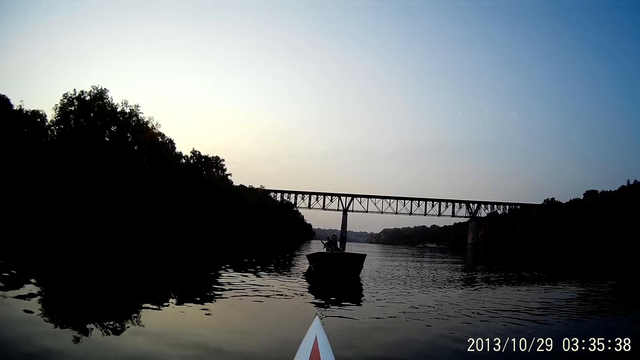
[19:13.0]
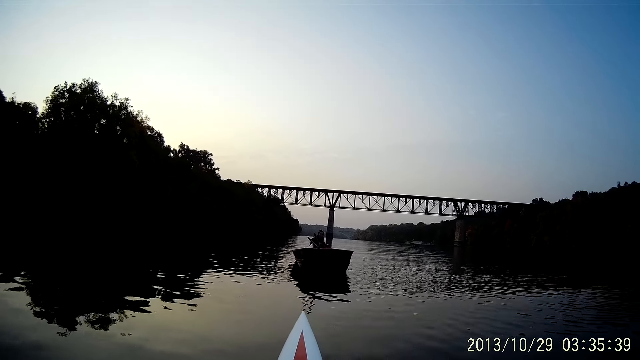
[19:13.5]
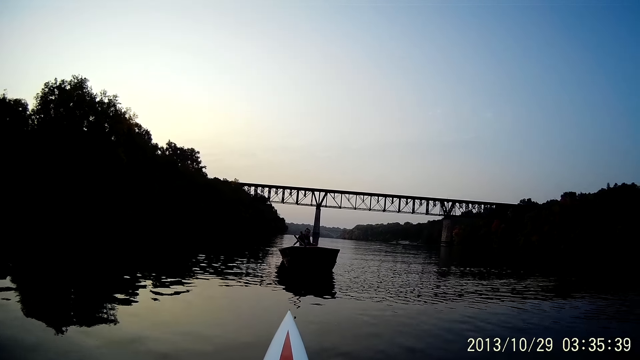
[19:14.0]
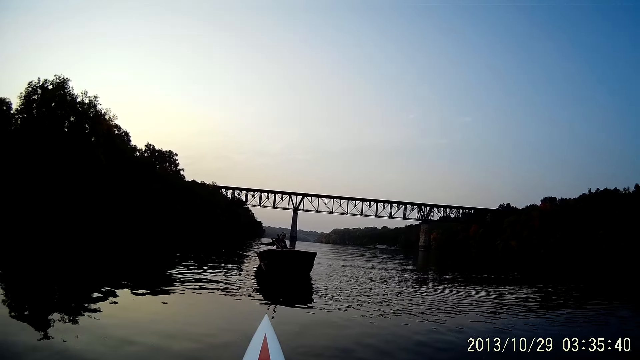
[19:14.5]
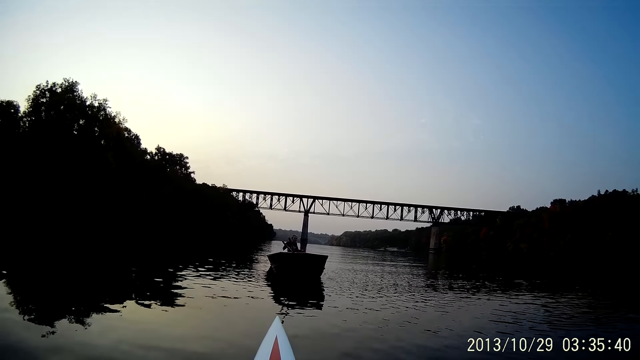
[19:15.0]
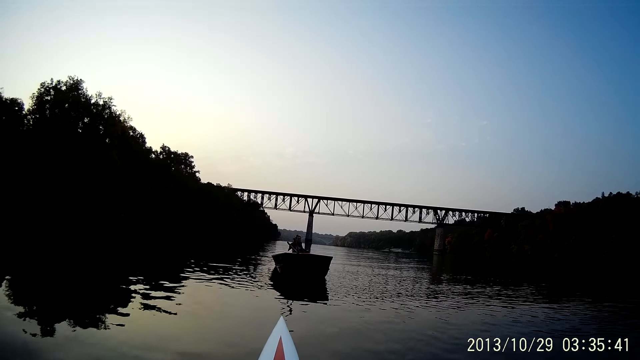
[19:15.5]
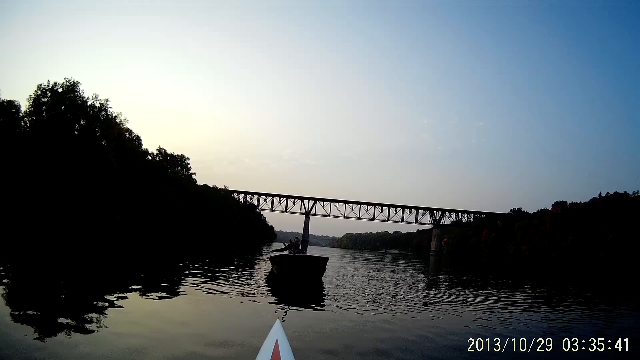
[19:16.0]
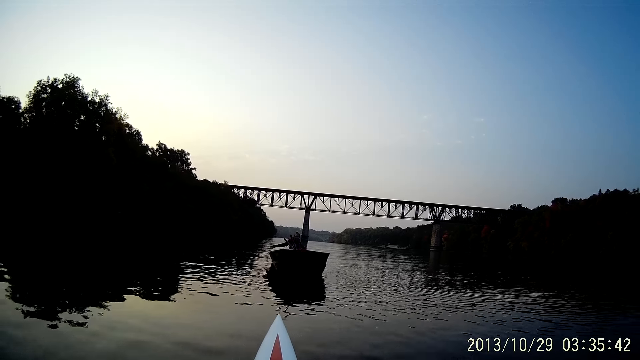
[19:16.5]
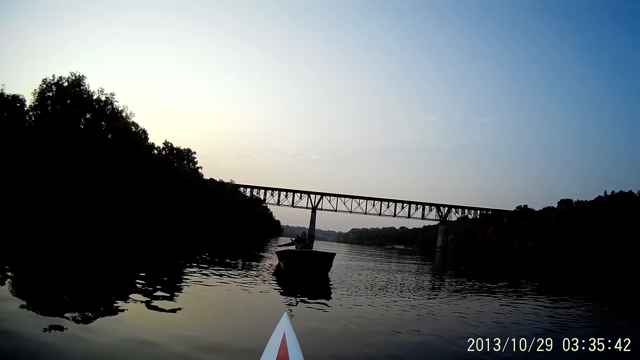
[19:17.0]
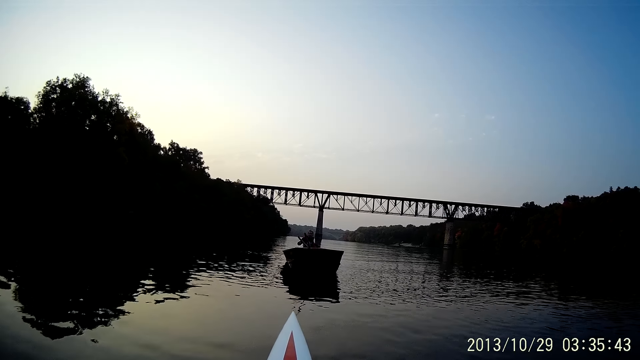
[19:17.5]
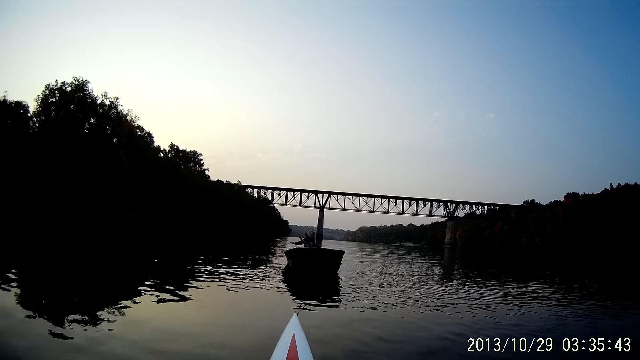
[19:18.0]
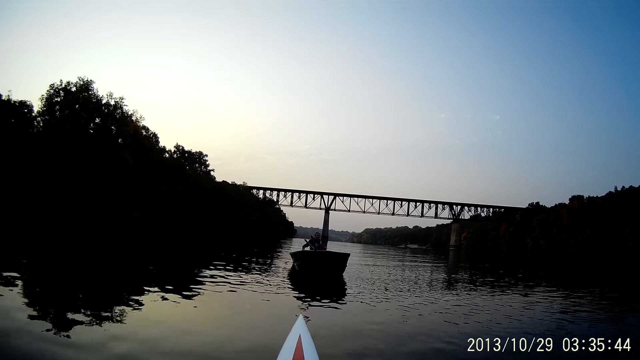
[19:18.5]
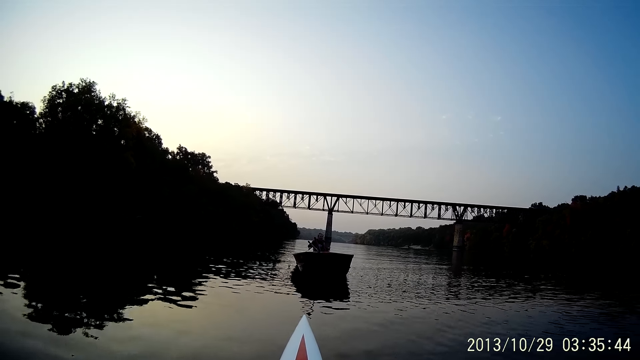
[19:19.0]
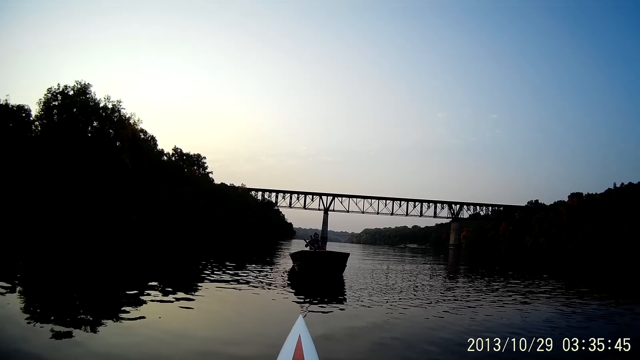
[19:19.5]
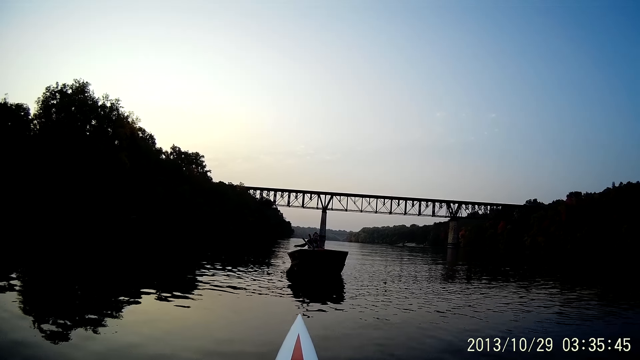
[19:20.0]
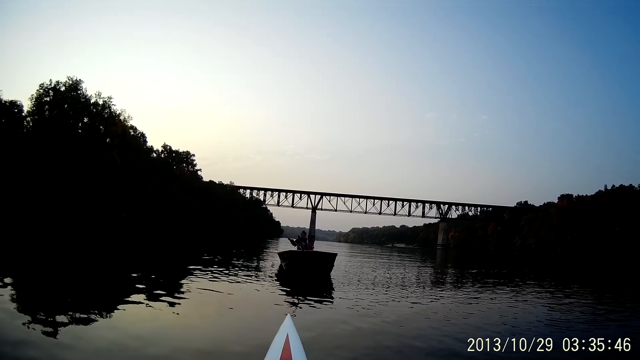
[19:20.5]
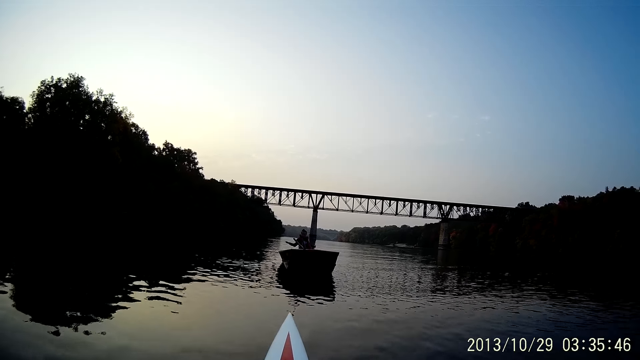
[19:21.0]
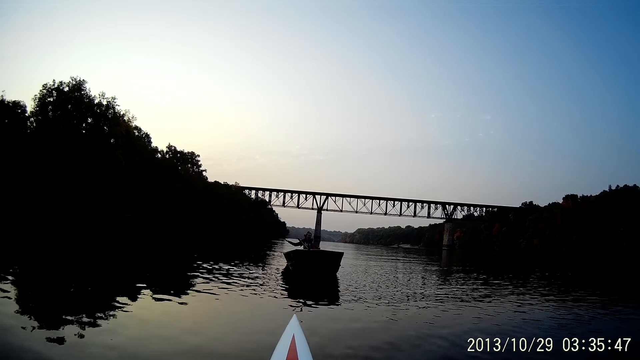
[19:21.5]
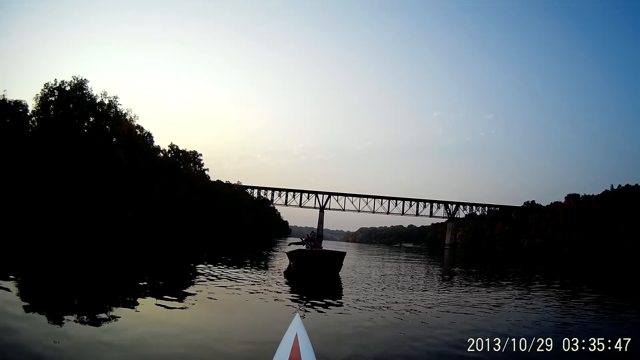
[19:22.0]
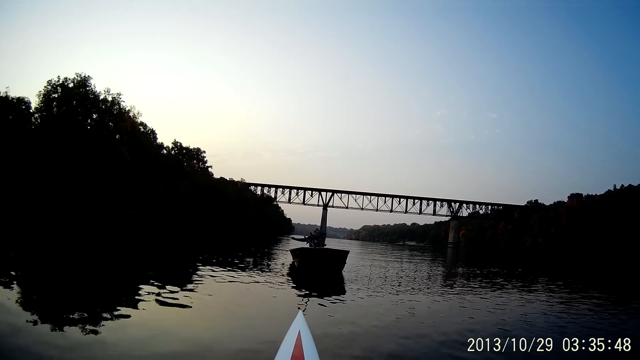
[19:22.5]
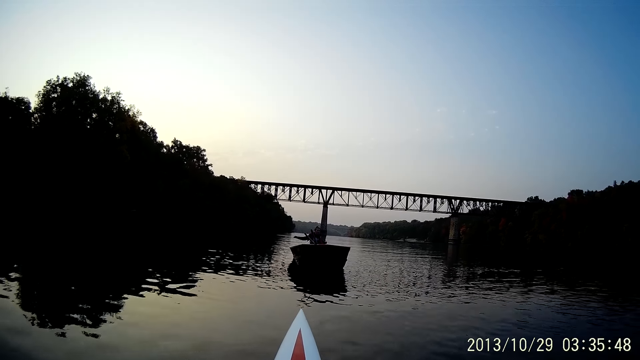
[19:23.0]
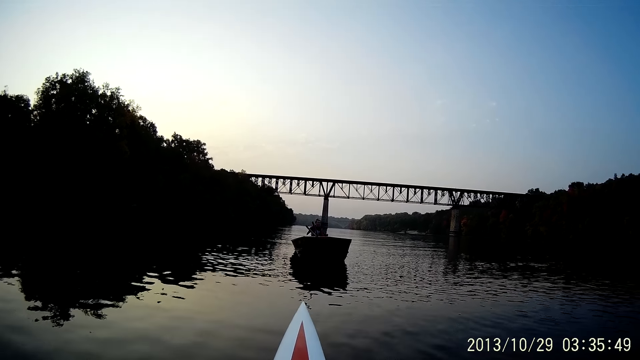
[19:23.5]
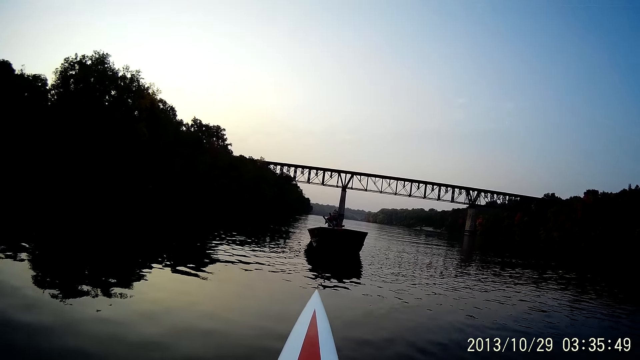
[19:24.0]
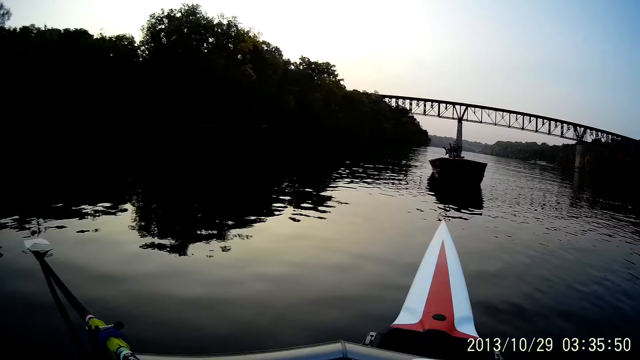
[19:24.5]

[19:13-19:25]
The woman converses with the camera wearer.

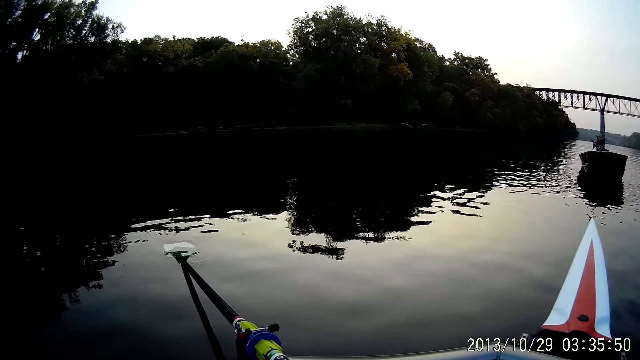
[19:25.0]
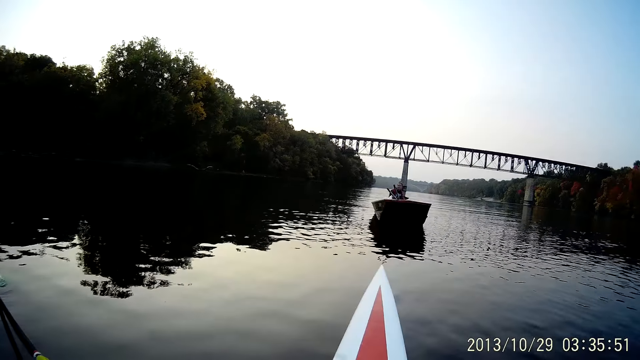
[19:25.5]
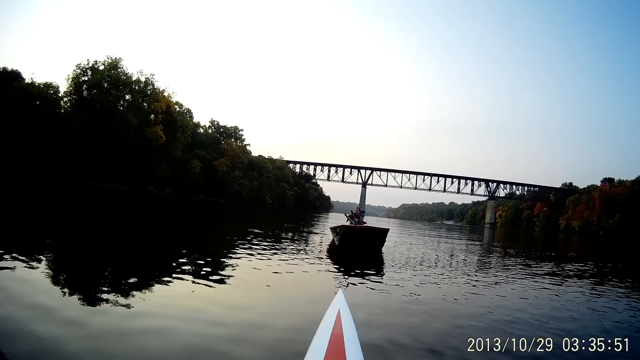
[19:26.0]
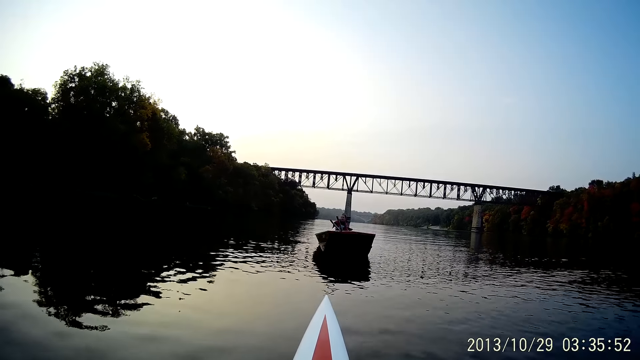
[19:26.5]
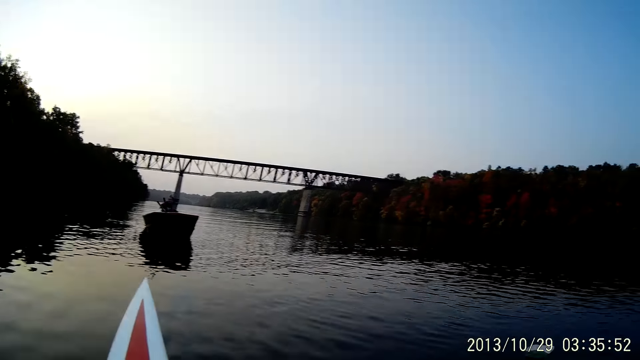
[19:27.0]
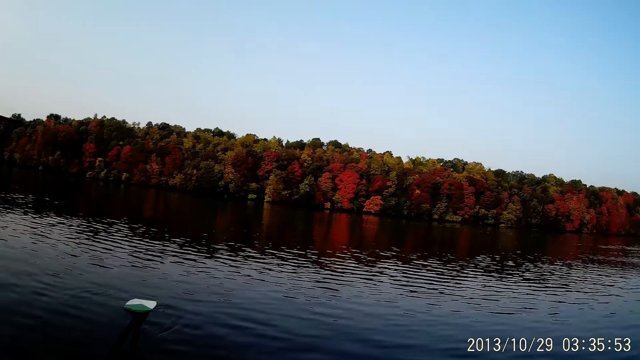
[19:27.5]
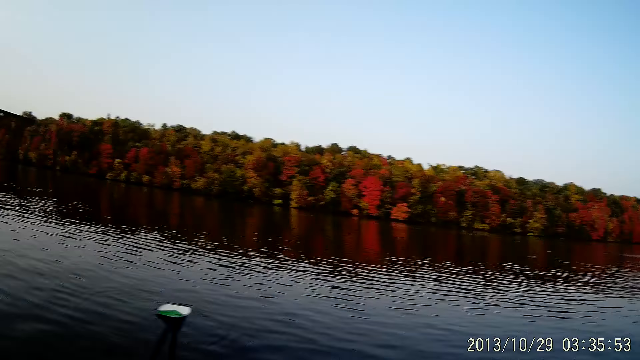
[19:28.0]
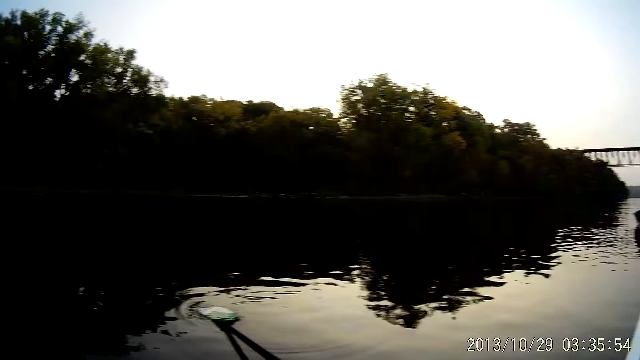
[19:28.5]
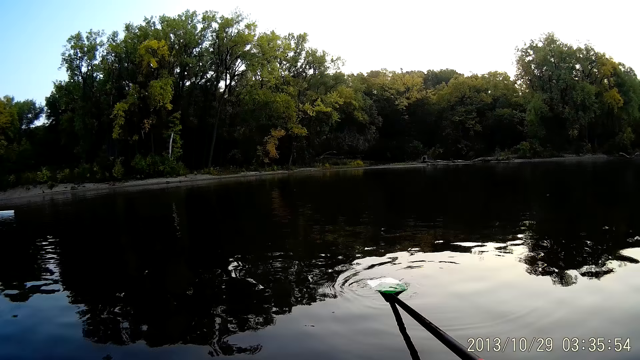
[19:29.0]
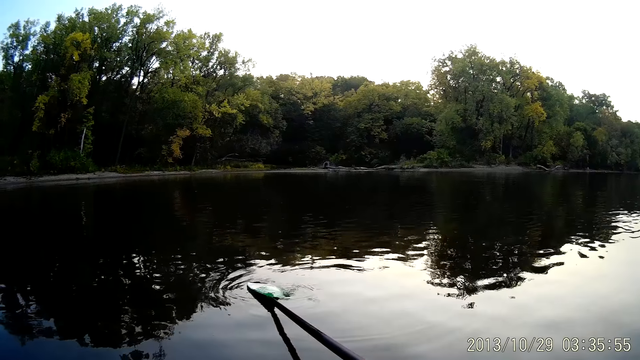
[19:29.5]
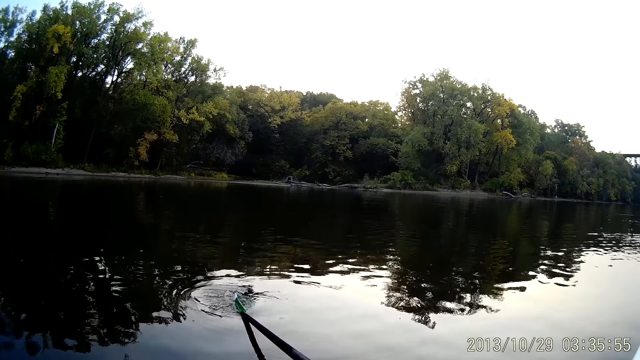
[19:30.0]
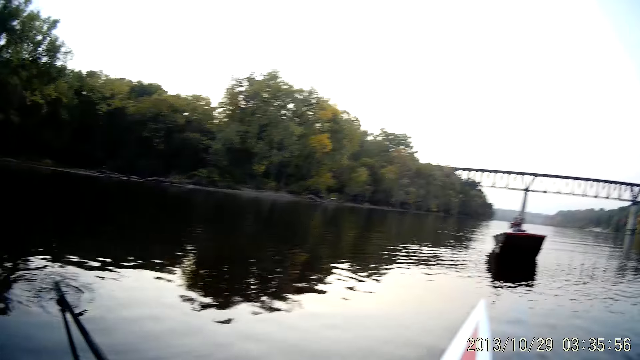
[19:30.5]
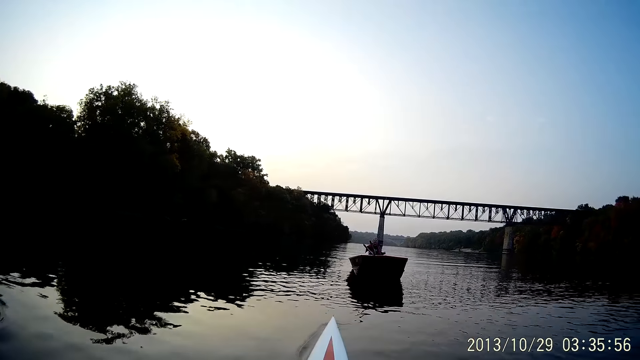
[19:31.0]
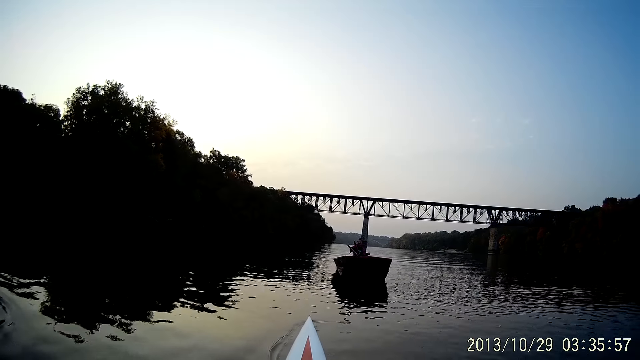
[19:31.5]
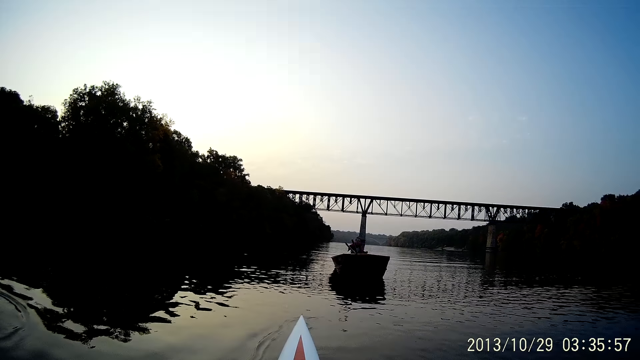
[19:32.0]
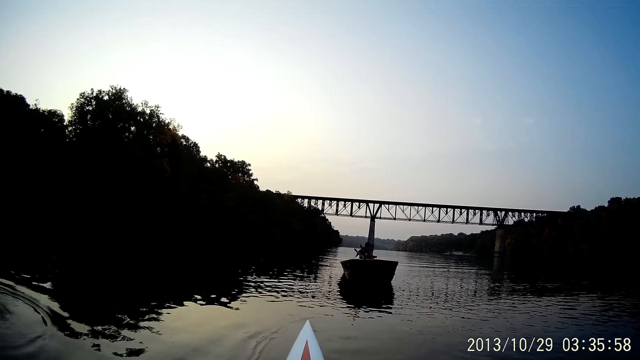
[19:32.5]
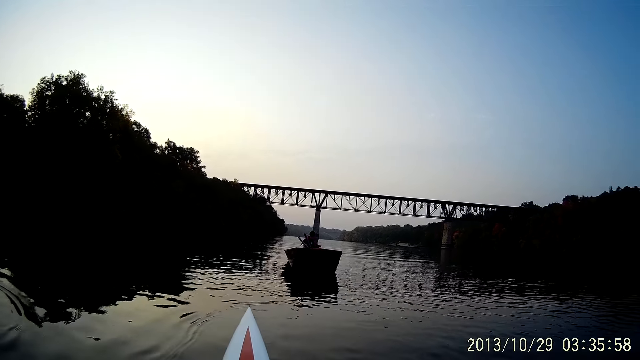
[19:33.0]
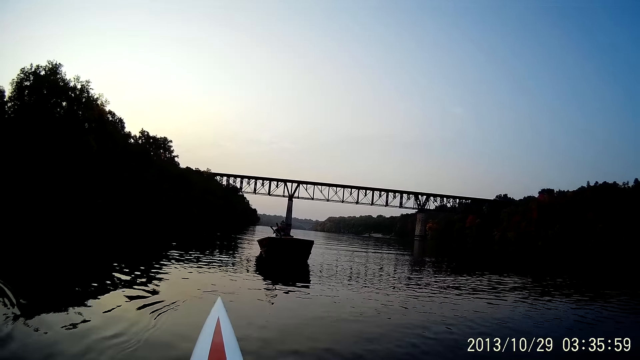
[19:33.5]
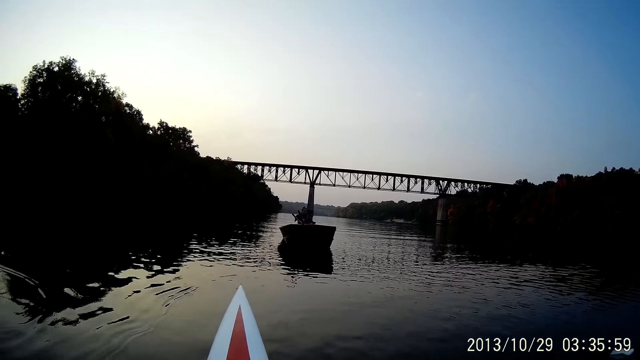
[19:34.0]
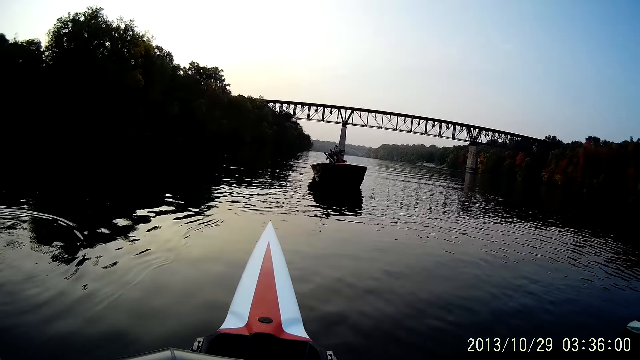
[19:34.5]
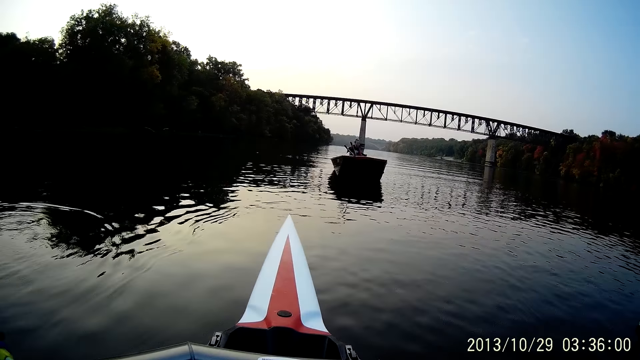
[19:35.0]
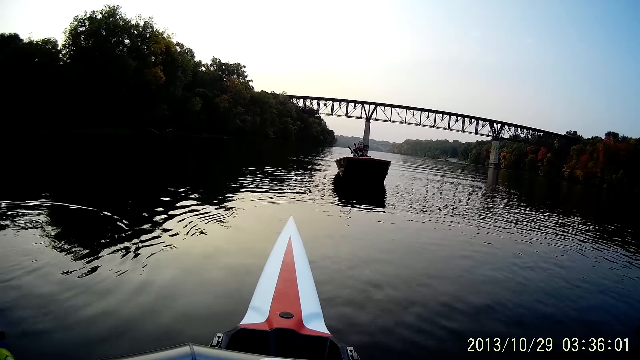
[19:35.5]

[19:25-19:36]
The camera wearer rows the boat.
